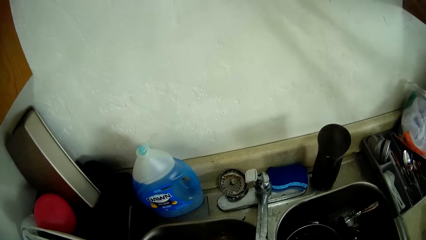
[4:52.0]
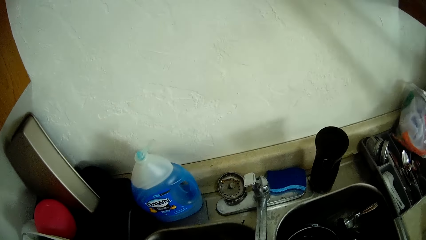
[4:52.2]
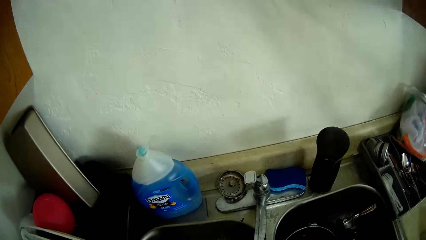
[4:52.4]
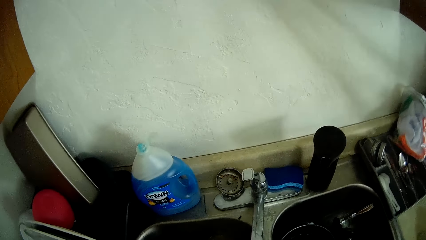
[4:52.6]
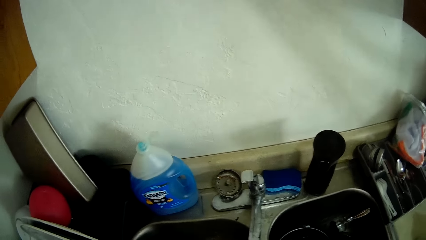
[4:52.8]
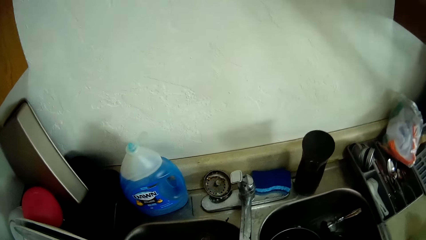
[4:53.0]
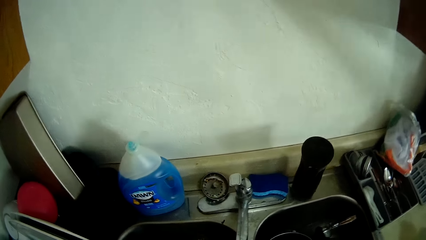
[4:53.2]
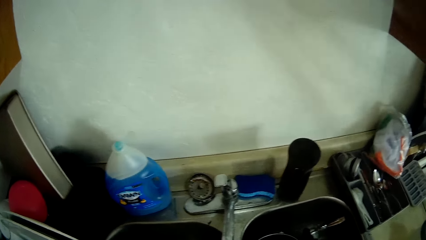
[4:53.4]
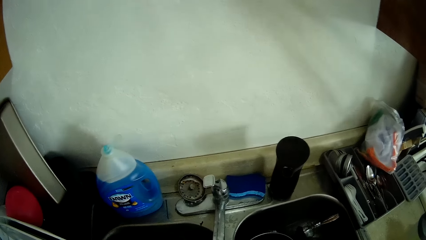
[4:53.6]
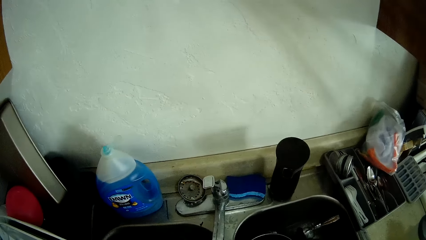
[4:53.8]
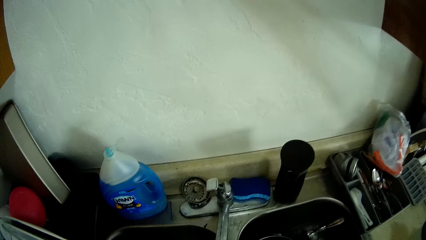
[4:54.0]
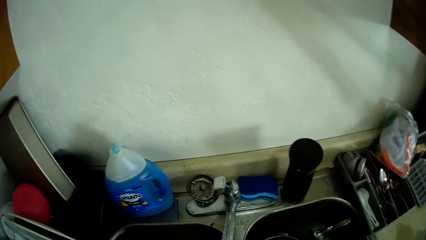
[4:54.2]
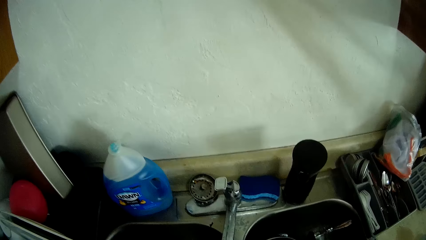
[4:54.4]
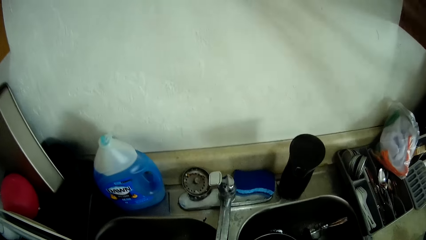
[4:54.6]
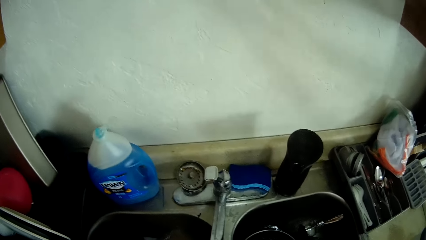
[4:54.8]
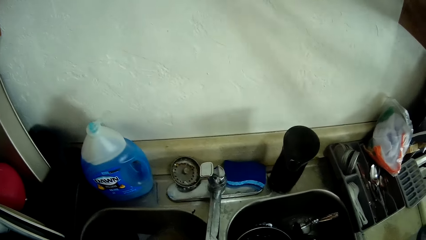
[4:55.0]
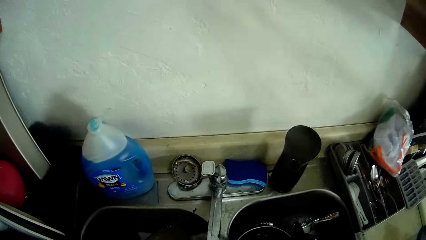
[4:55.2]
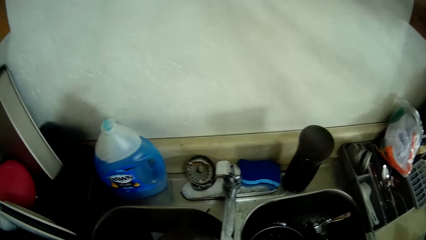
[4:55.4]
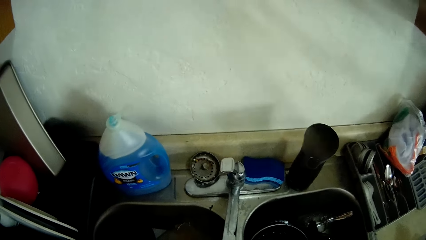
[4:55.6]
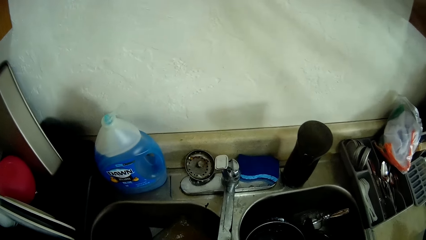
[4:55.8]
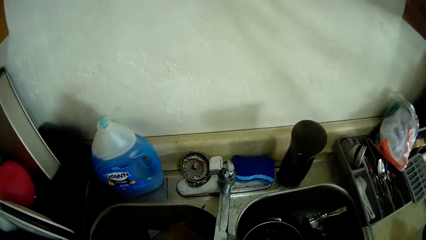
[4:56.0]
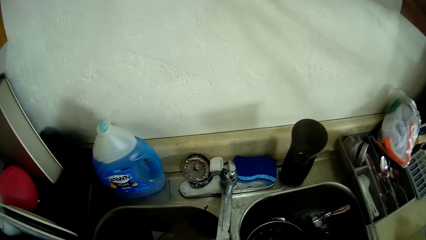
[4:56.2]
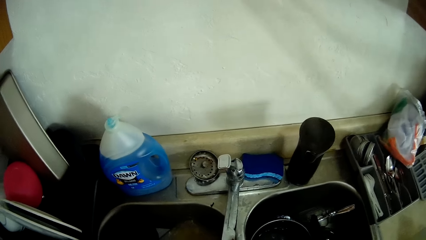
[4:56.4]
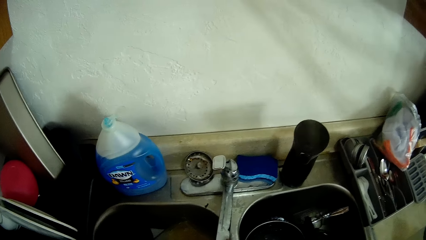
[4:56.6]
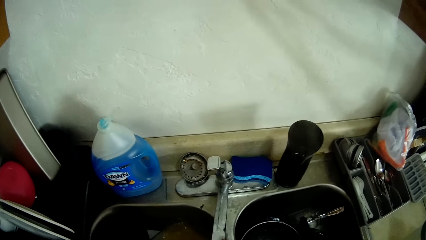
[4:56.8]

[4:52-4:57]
The camera wearer looks around a kitchen.

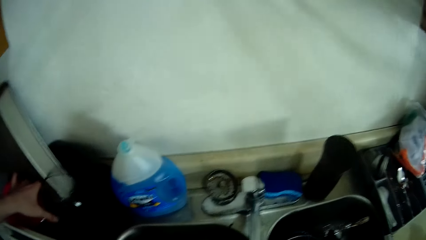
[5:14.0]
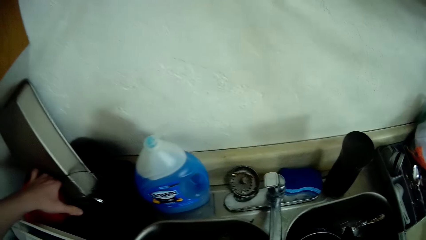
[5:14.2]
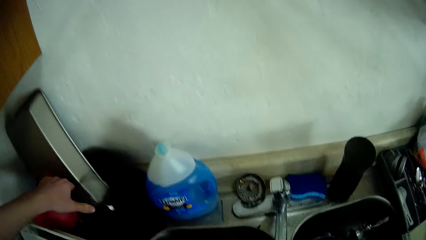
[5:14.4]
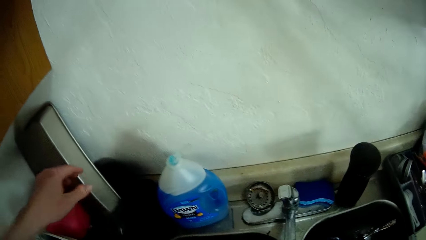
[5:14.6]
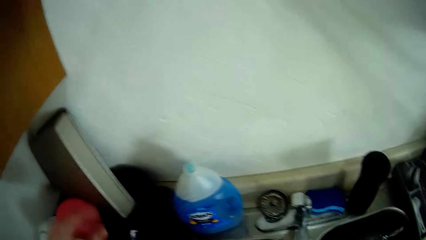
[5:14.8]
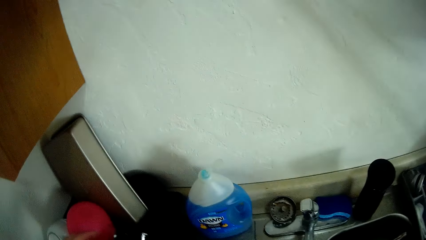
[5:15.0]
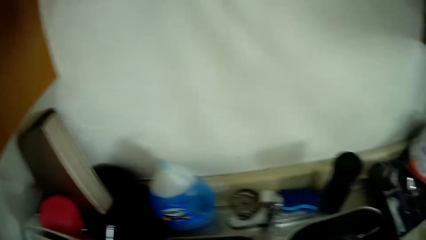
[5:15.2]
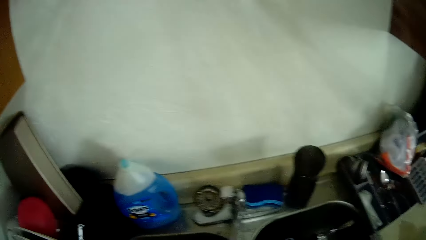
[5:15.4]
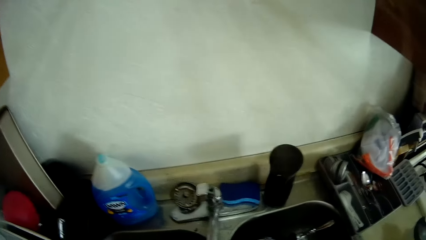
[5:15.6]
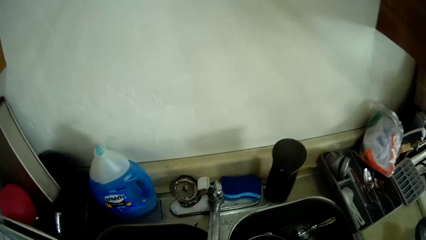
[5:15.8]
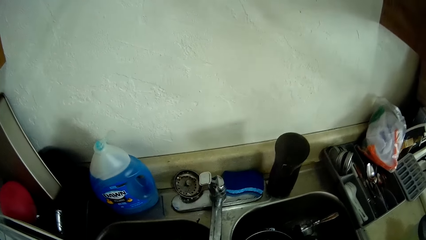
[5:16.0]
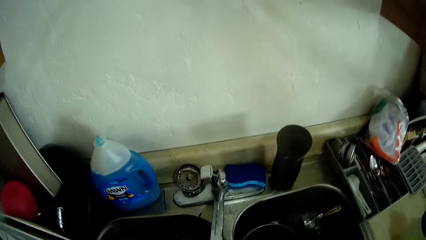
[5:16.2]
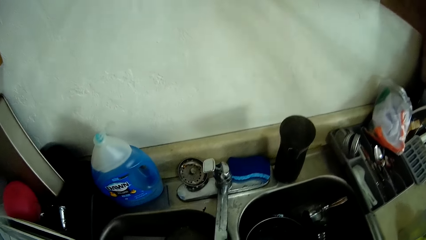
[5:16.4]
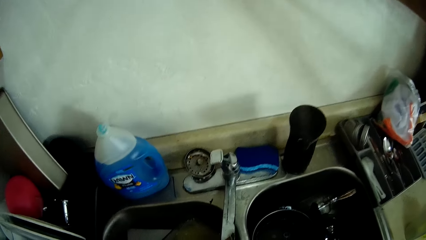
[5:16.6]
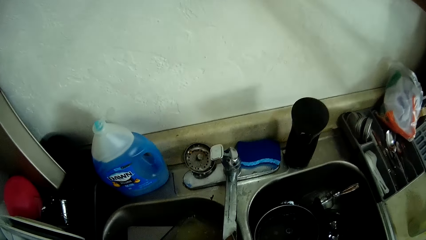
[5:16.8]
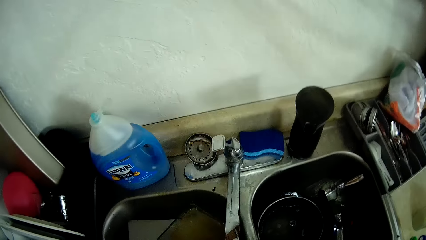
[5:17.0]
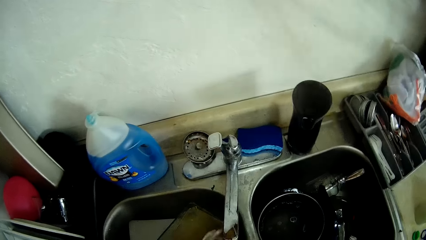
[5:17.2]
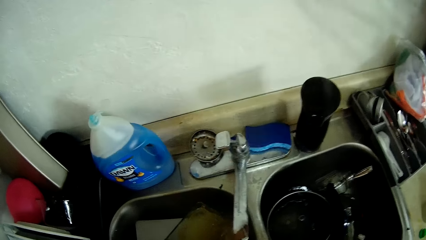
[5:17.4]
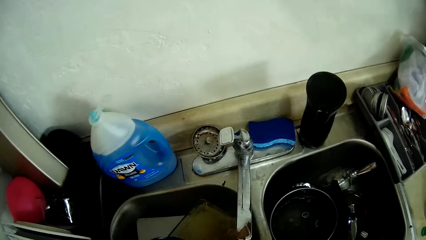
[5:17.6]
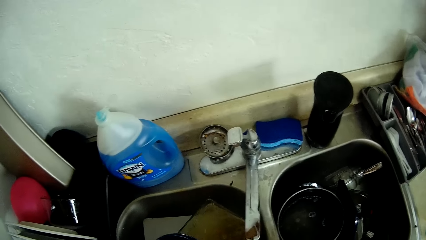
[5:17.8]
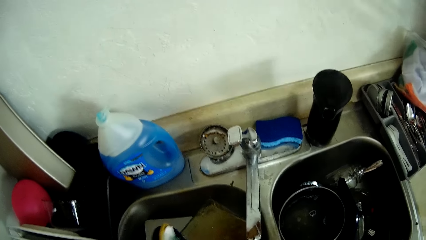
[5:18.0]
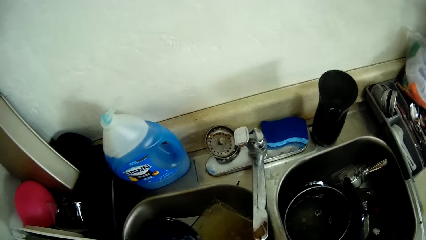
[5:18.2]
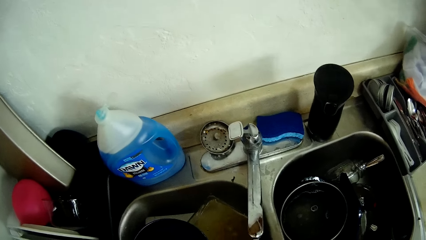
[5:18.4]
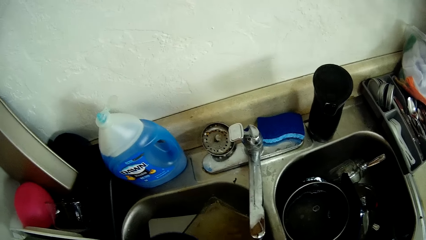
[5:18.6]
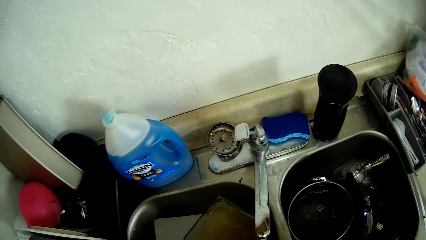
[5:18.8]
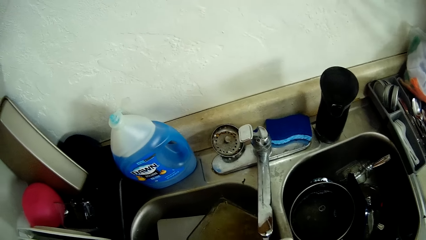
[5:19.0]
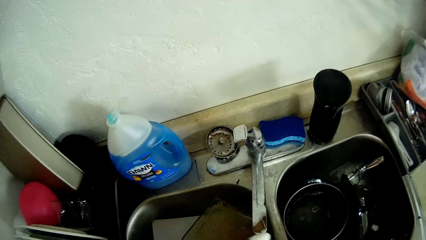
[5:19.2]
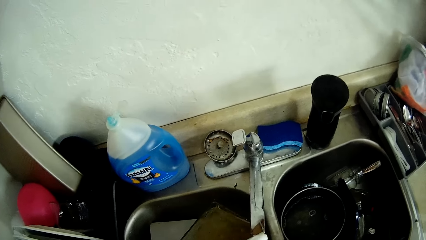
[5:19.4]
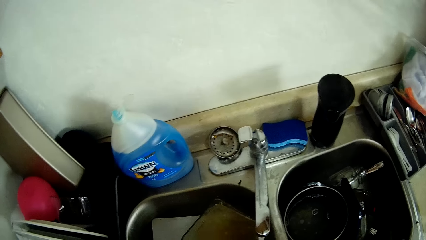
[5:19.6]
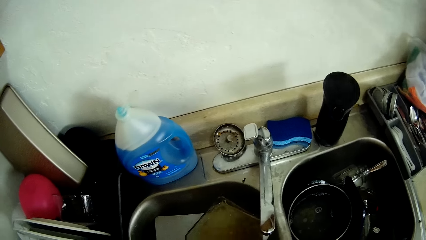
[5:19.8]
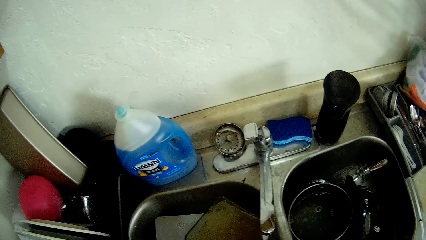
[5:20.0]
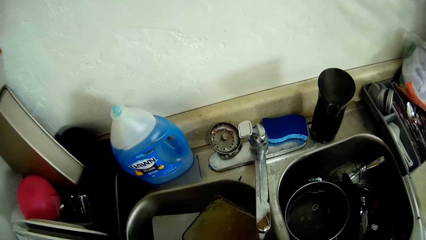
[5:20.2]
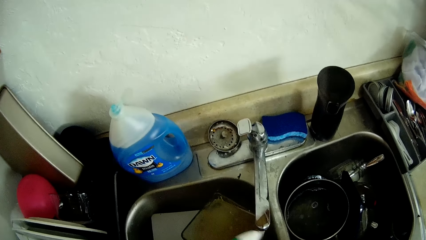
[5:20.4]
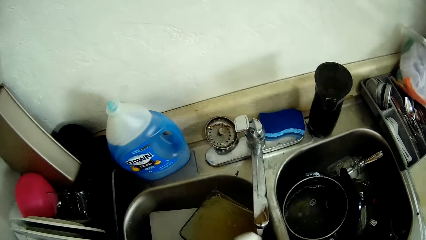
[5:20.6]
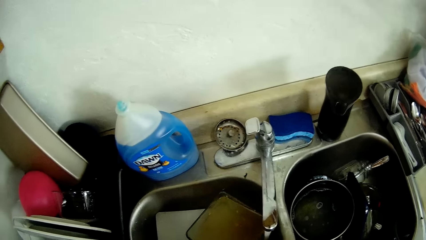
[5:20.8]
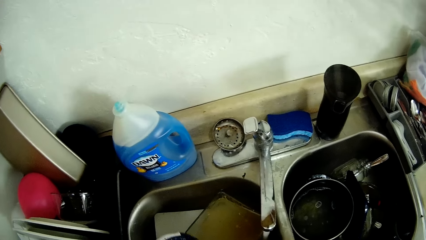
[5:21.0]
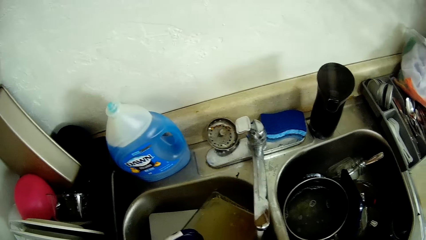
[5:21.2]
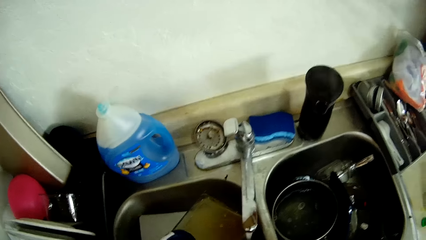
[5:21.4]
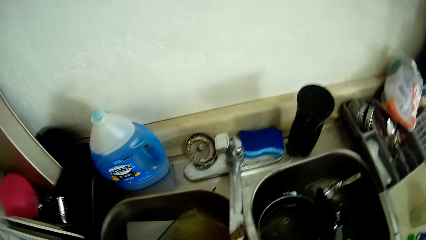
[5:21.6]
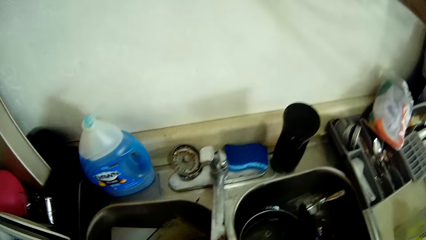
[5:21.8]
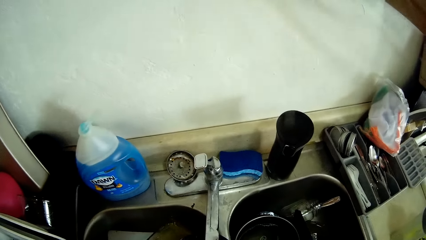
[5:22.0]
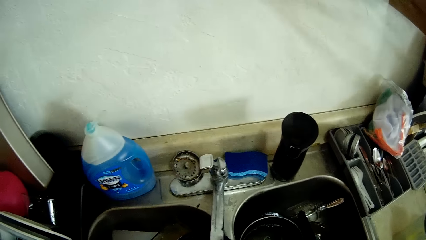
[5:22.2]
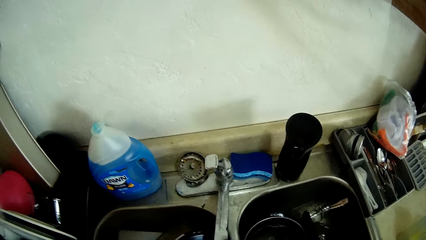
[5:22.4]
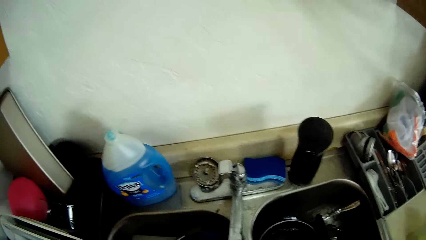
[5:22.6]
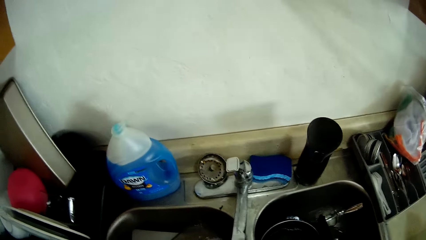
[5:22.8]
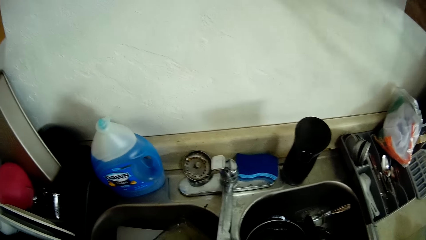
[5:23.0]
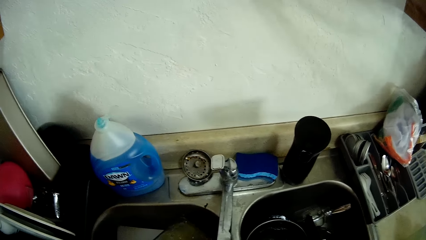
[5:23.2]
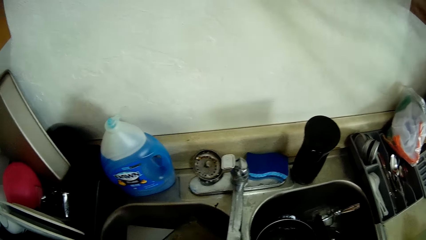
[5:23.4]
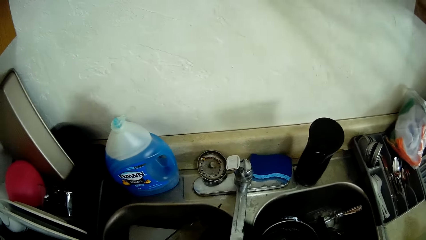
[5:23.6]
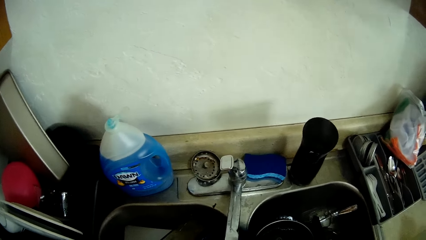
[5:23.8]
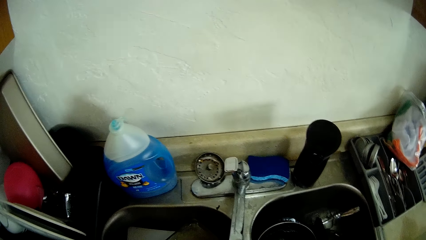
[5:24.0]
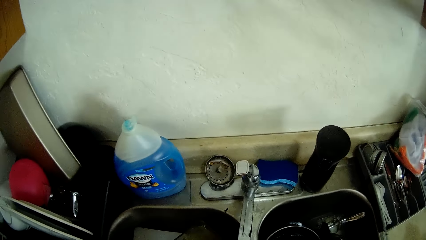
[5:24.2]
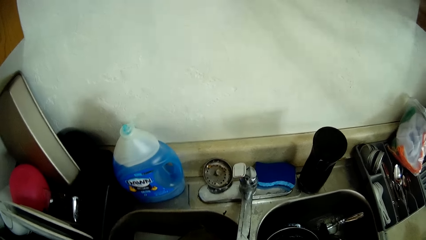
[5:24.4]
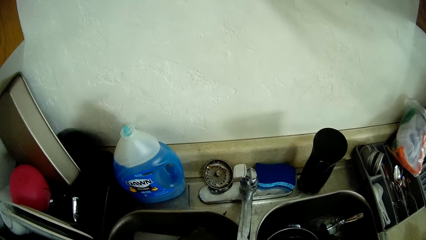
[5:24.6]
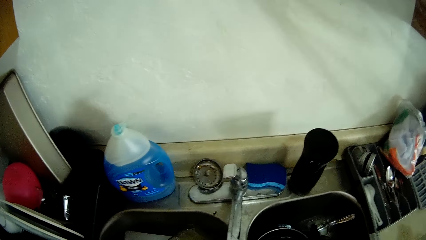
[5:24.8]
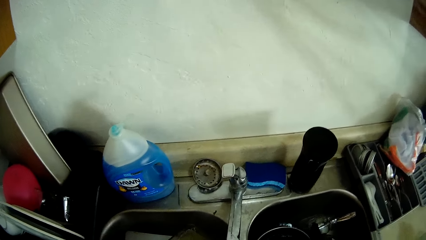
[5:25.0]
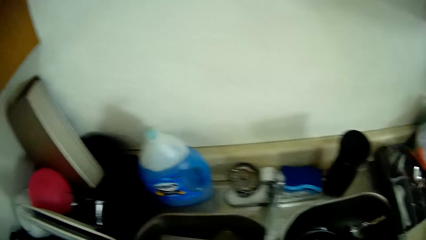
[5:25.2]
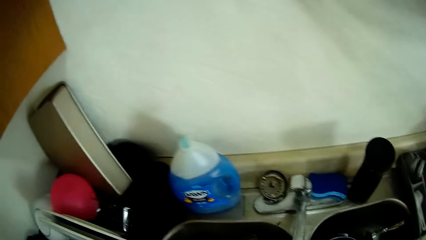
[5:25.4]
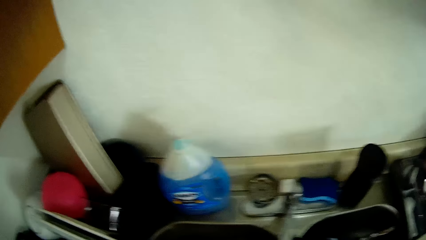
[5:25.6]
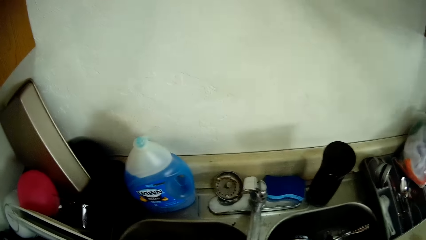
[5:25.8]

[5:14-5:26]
The camera wearer looks around a kitchen. They clean a plate in a sink with a scrubber.
